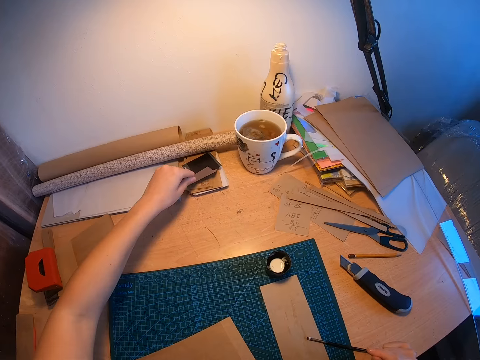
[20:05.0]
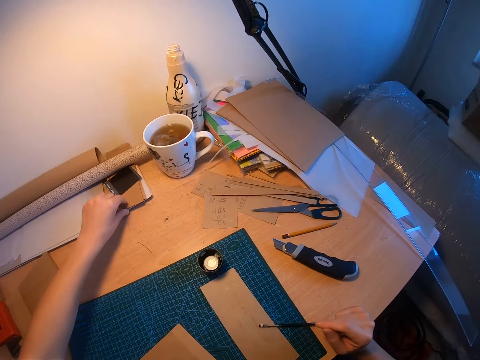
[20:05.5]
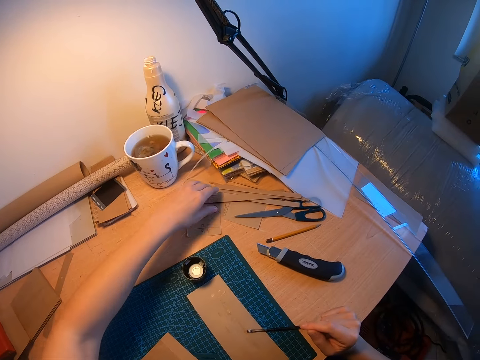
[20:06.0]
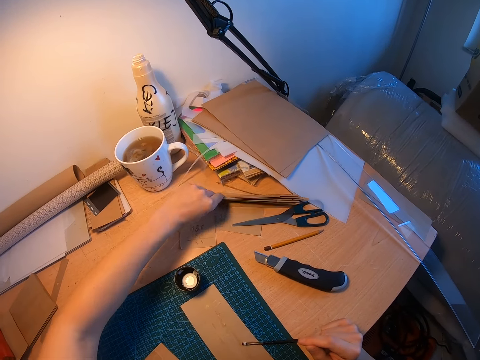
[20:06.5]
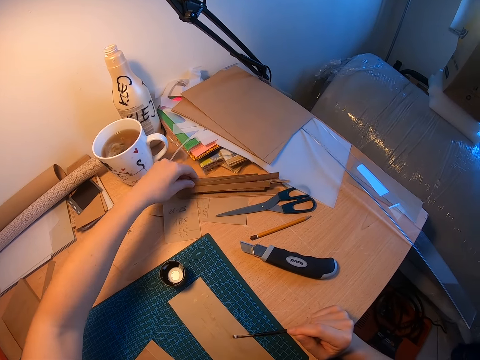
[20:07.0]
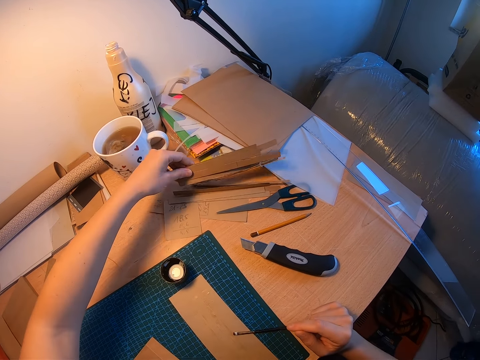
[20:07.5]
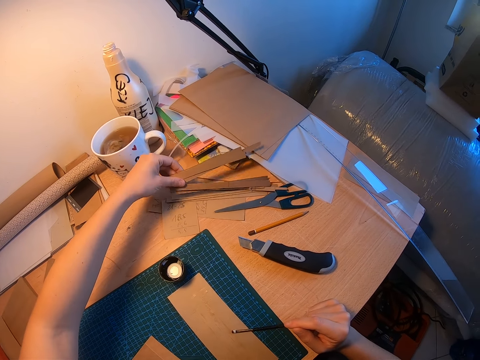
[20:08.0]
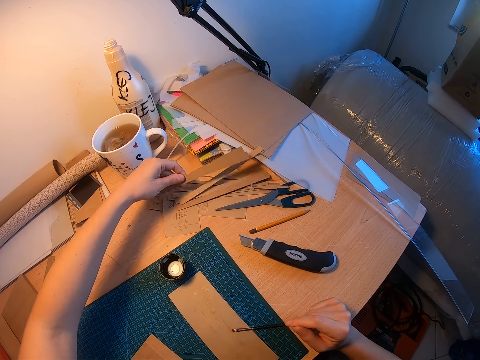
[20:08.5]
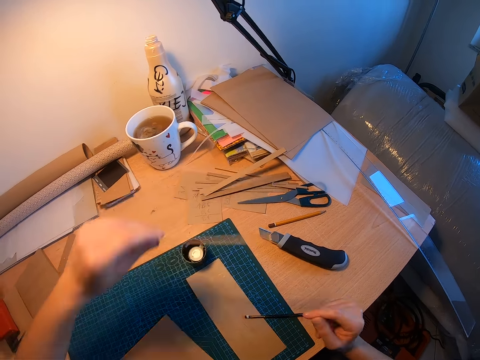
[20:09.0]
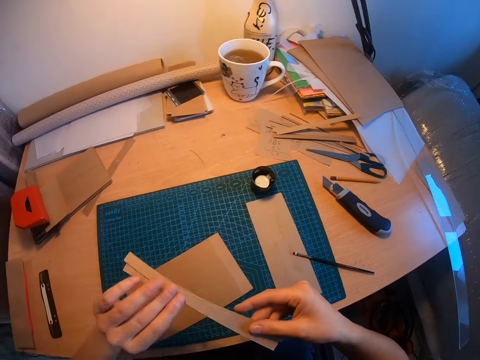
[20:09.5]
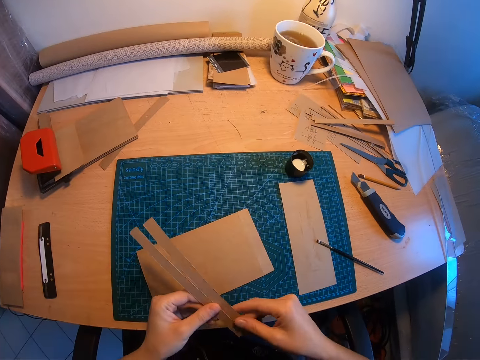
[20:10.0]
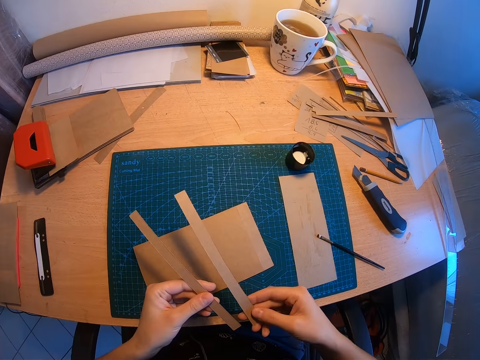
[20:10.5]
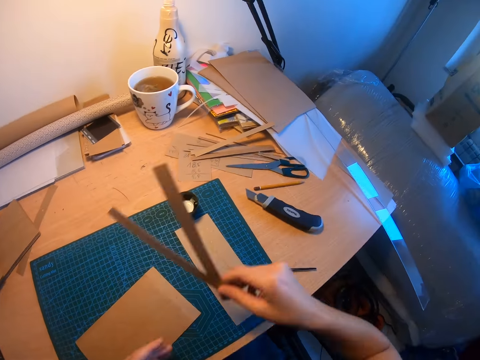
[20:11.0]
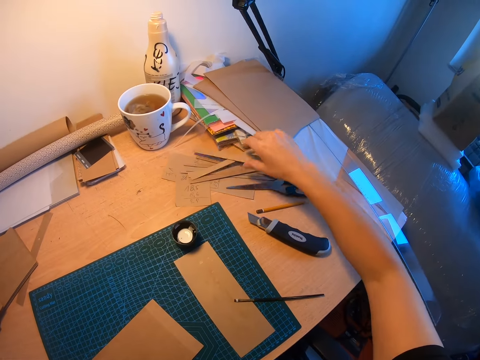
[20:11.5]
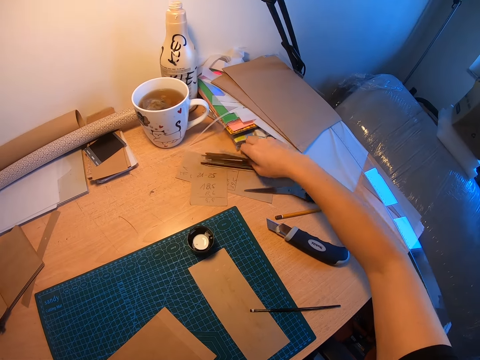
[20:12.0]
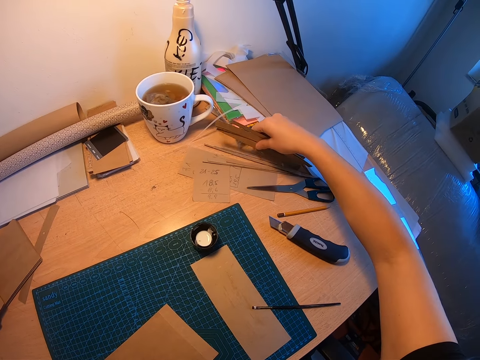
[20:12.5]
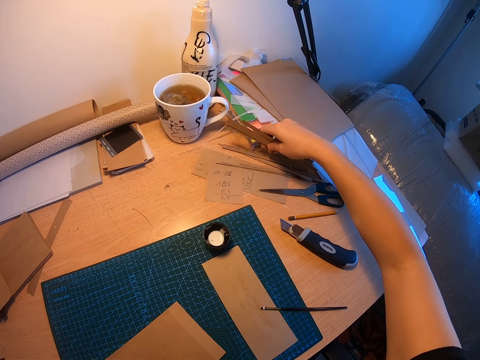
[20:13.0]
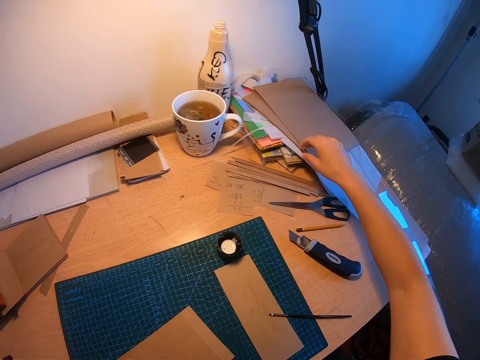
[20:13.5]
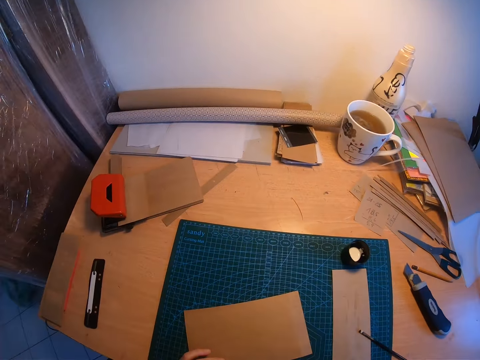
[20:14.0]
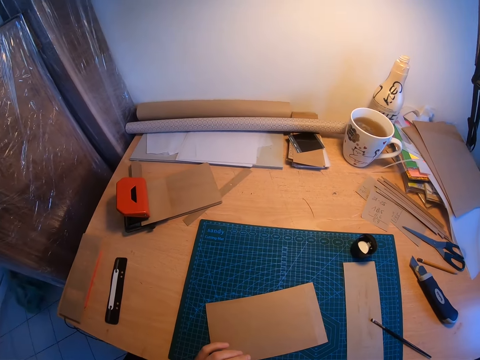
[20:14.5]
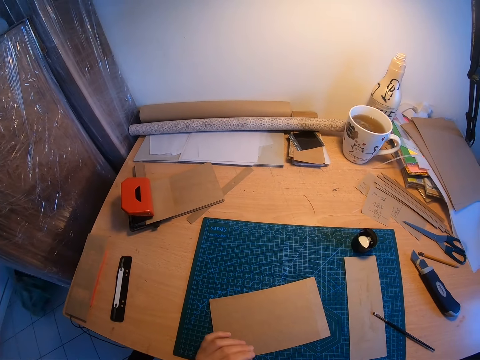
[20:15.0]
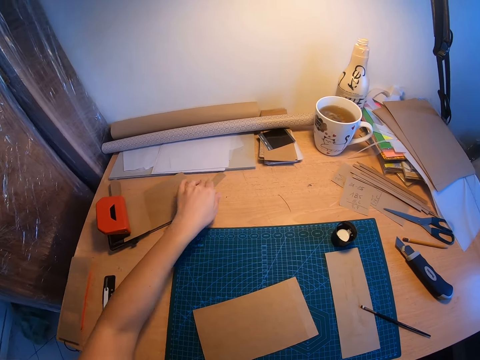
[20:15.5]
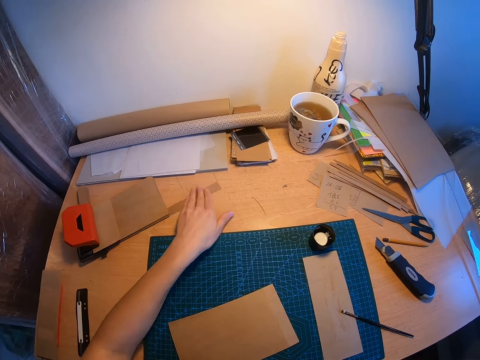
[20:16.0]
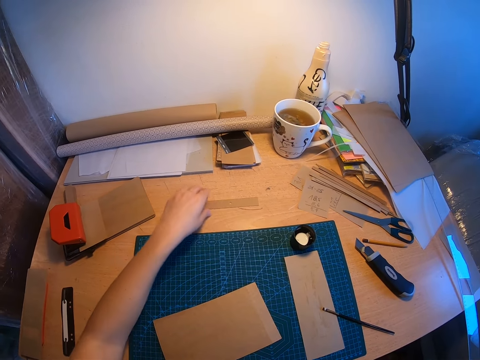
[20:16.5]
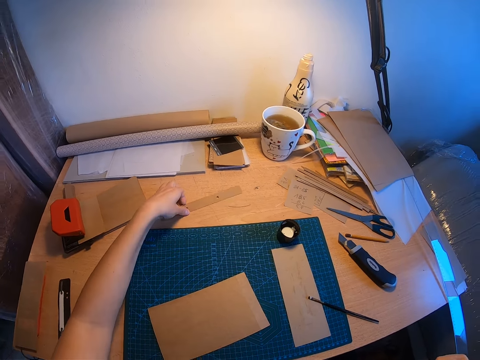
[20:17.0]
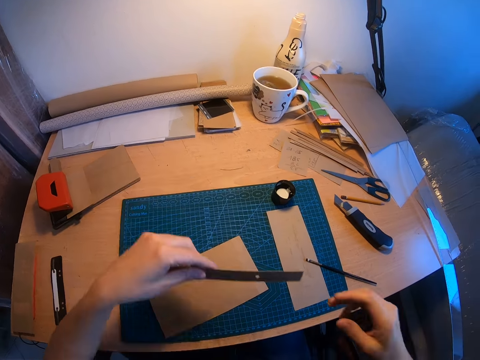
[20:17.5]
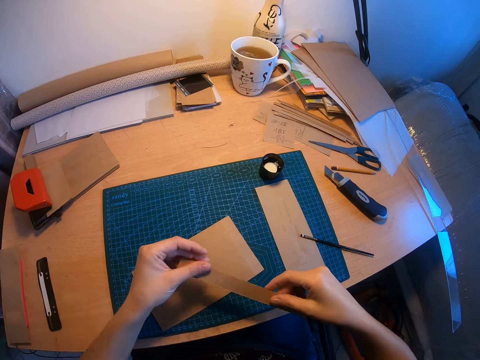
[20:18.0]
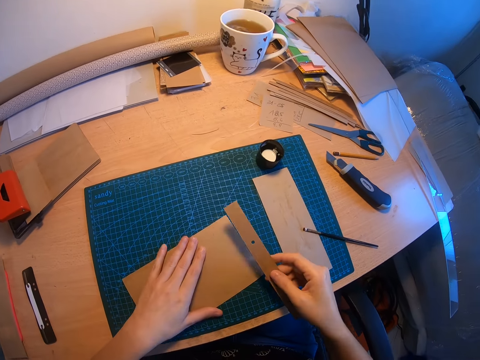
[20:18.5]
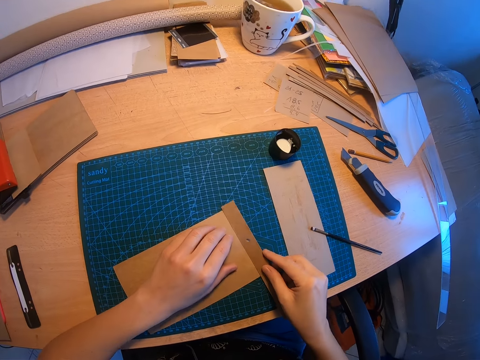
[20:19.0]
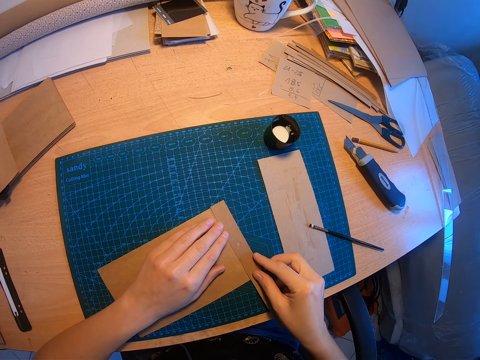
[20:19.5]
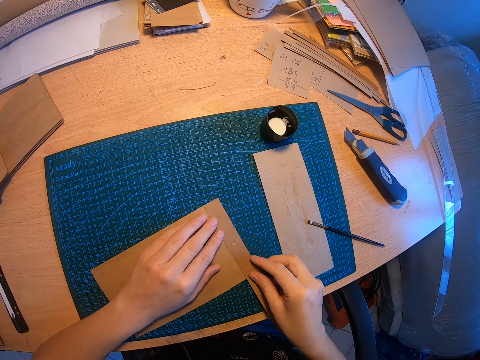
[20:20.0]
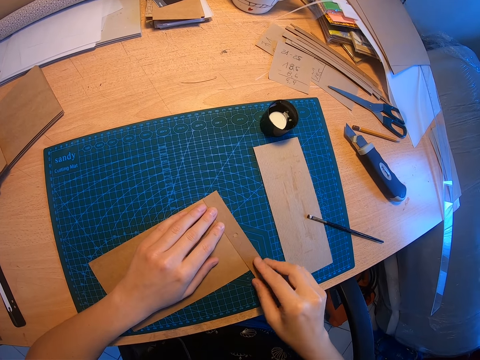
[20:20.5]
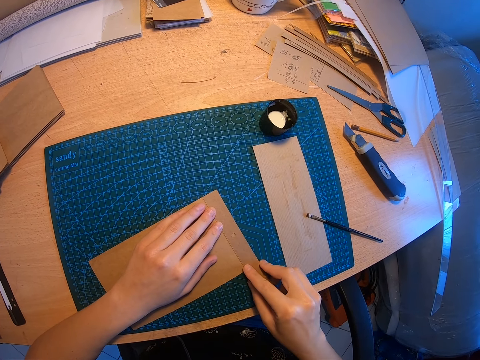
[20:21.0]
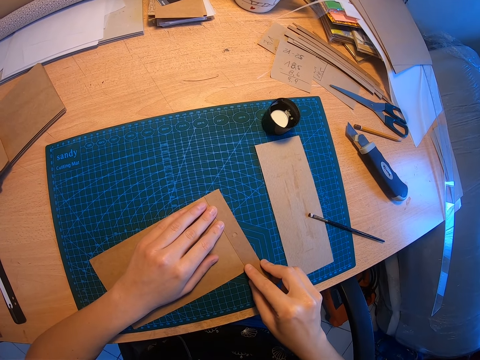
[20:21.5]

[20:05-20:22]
The camera wearer checks through the small pieces of brown paper with her left hand. She grips a piece of manila paper. She picks up the small pieces of brown paper with her left hand. She separates the small pieces of brown paper with both hands. She looks at the pieces of manila paper. She drops the pieces of brown paper on the desk. She checks through the small pieces of brown paper with her right hand. She grabs the pieces of manila paper and drops the pieces of manila paper. She stares around the table. She drags the piece of manila paper. She picks up the small piece of brown paper on the desk with her left hand. She passes the small piece of brown paper to her right hand. She holds the piece of manila paper with the other hand. She places the small piece of brown paper on the big piece of brown paper on the desk. She touches the manila paper on the work mat.

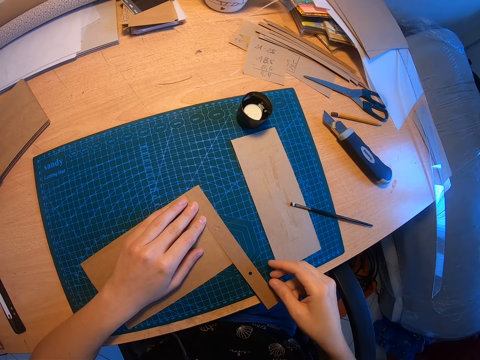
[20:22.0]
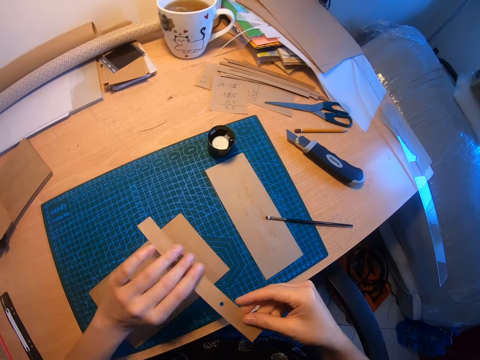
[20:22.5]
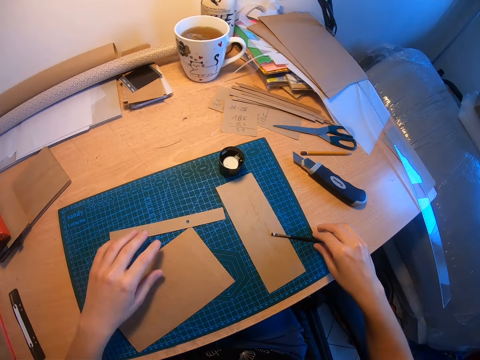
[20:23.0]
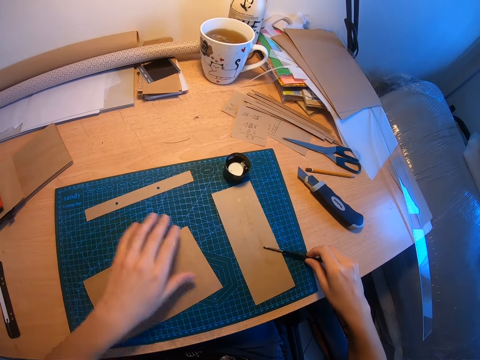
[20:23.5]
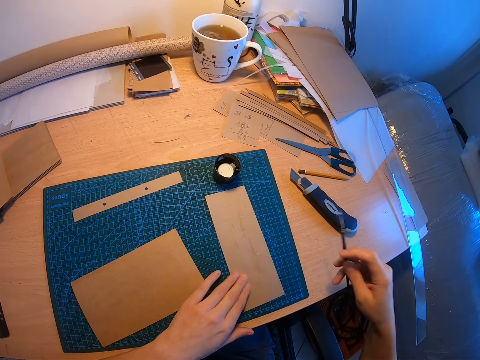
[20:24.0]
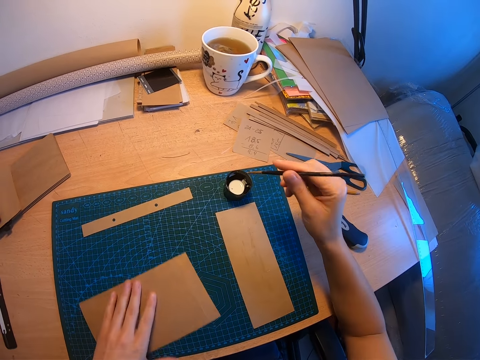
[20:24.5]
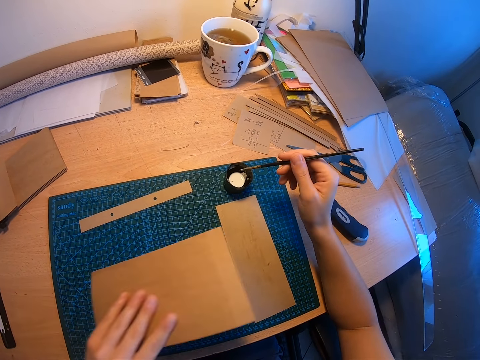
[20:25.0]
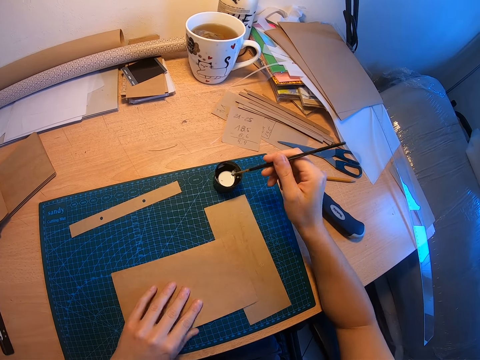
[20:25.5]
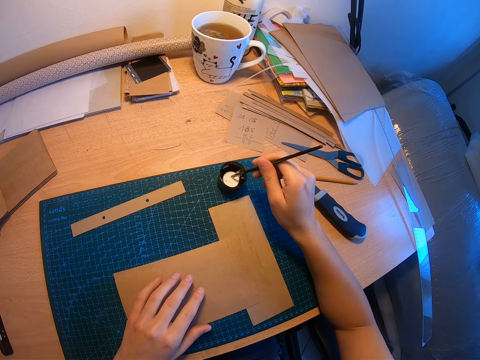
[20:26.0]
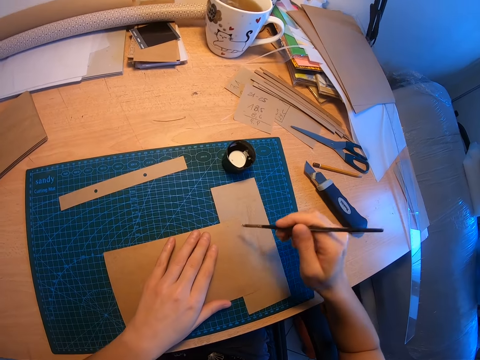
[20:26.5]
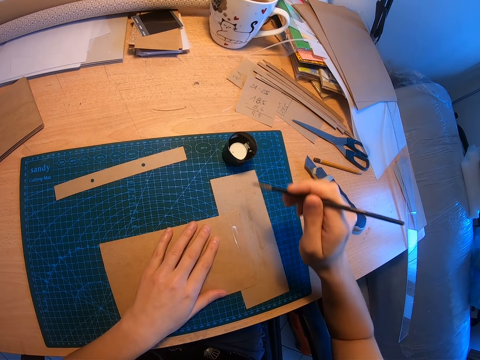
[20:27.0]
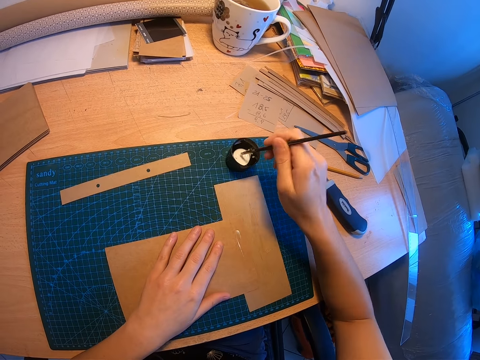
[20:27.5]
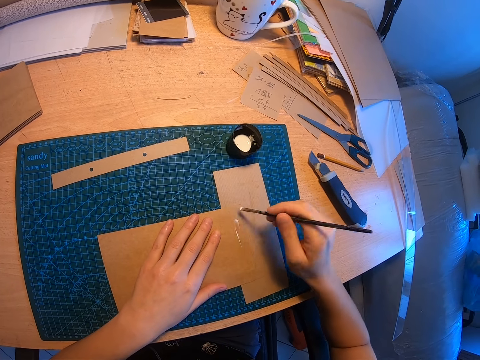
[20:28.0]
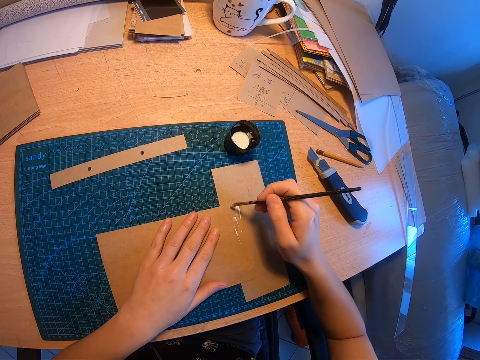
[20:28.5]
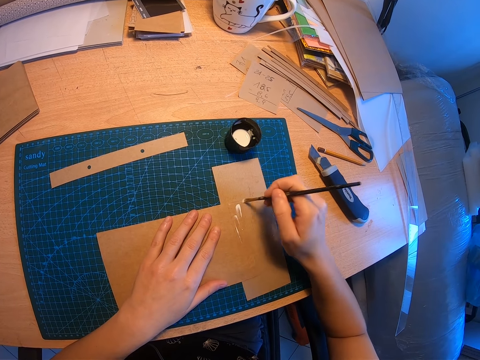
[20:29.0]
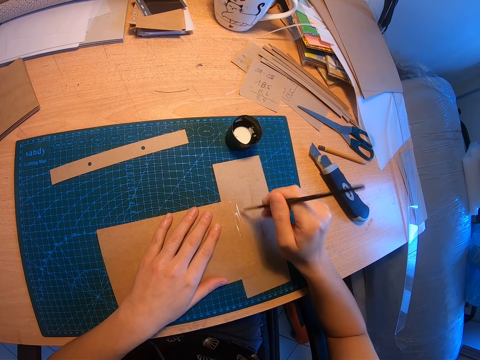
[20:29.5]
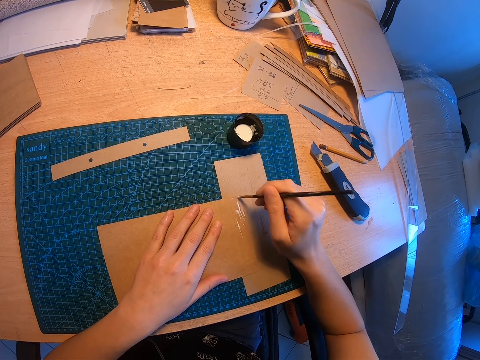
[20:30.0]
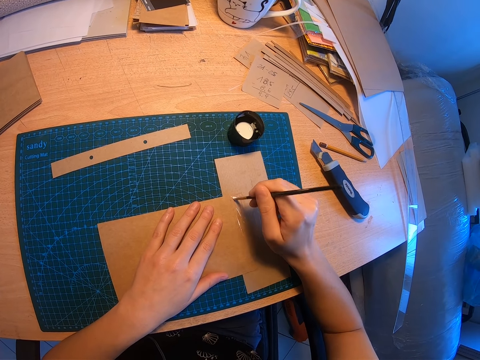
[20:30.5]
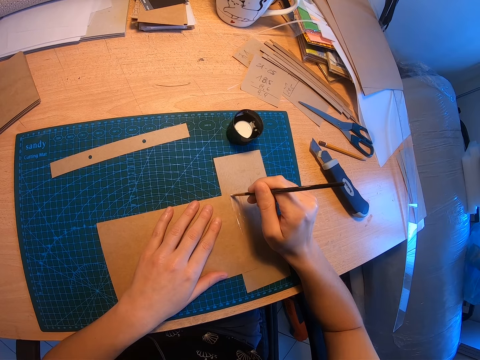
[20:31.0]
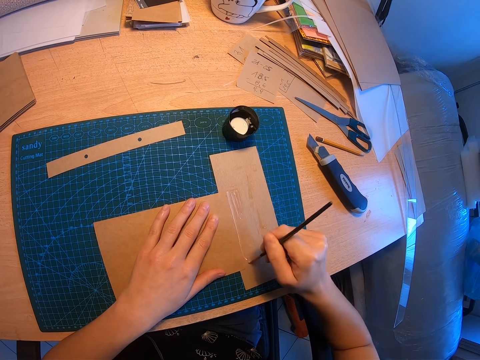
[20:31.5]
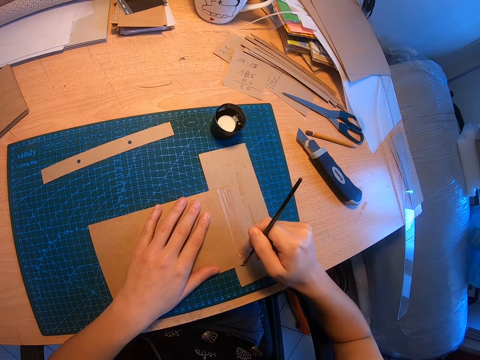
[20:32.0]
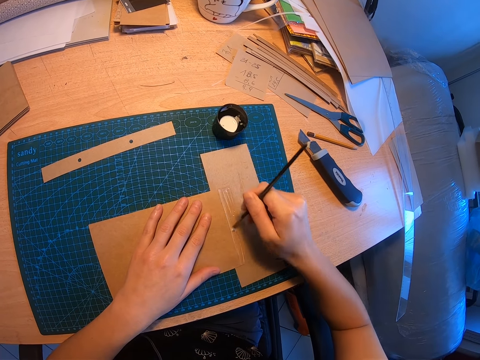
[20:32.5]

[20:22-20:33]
The camera wearer removes the small piece of brown paper from the big piece of brown paper on the desk. She adjusts the brown pieces of paper on the desk with her left hand. She picks up the paint brush with her right hand. She pushes the piece of manila paper aside. She places the big piece of brown paper above a piece of brown paper on the desk. She dips the paint brush in the container. She clutches the manila paper. She applies the adhesive on the edge of the big brown paper with the paint brush. She dips the paint brush in the container. She applies the adhesive on the edge of the big brown paper with the paint brush.
